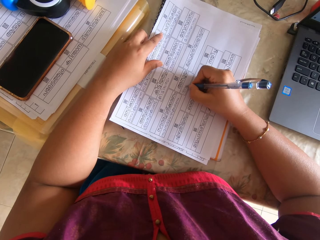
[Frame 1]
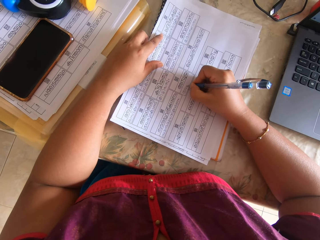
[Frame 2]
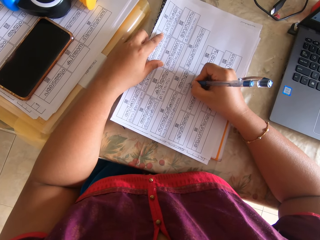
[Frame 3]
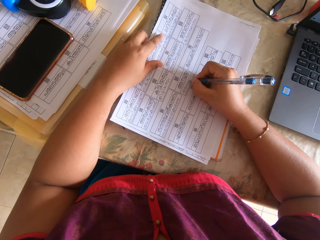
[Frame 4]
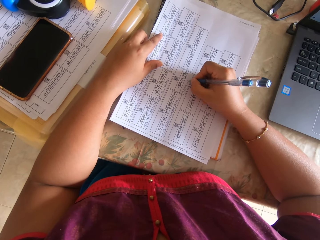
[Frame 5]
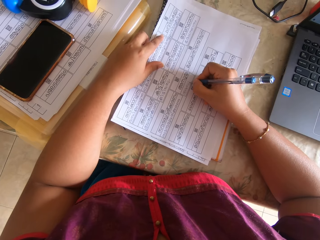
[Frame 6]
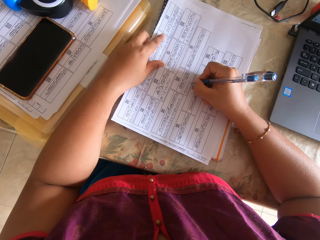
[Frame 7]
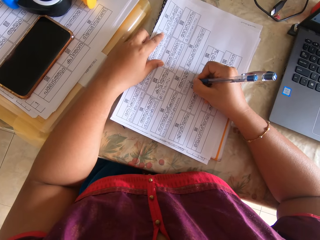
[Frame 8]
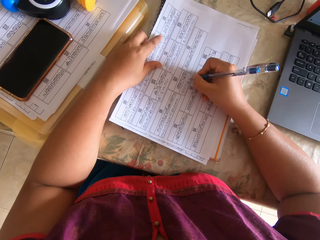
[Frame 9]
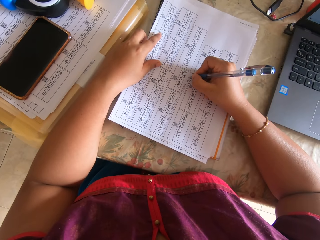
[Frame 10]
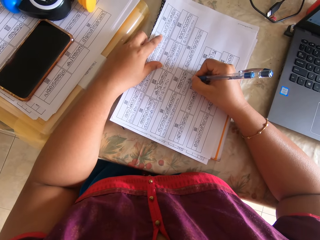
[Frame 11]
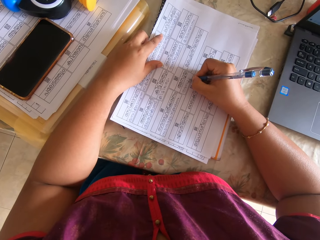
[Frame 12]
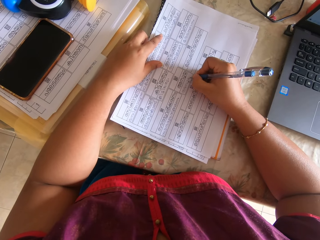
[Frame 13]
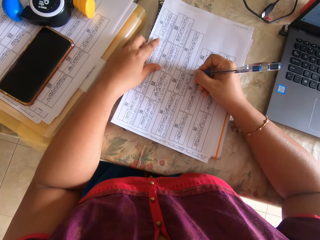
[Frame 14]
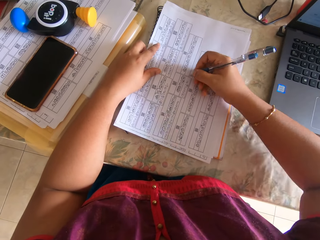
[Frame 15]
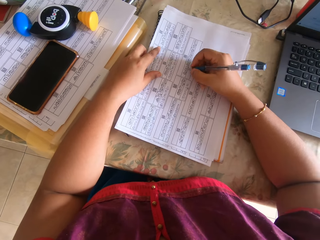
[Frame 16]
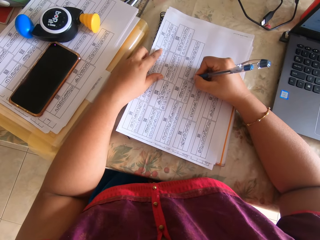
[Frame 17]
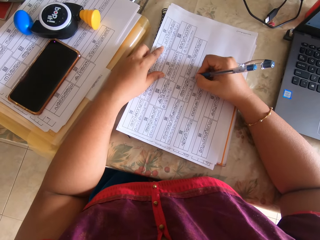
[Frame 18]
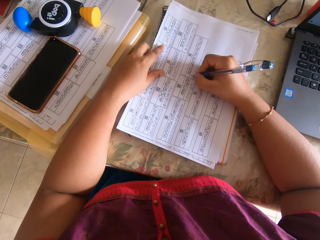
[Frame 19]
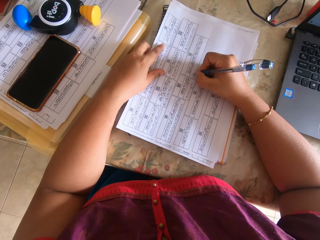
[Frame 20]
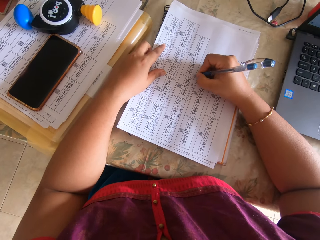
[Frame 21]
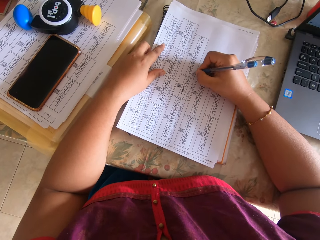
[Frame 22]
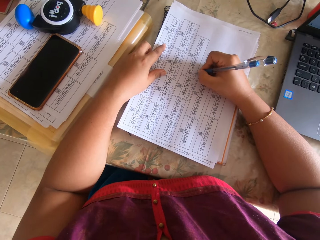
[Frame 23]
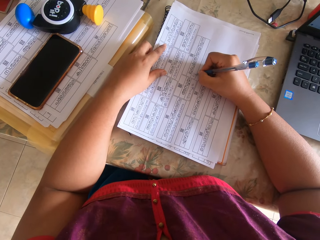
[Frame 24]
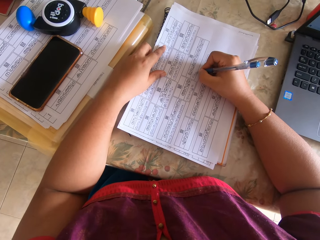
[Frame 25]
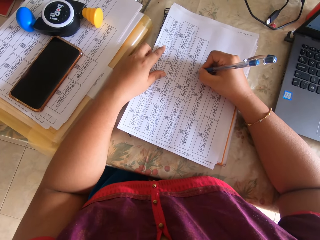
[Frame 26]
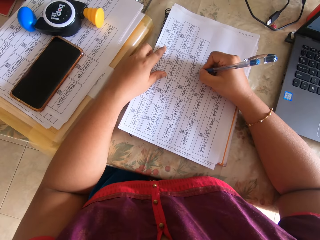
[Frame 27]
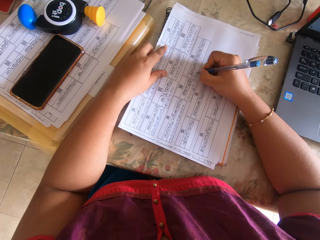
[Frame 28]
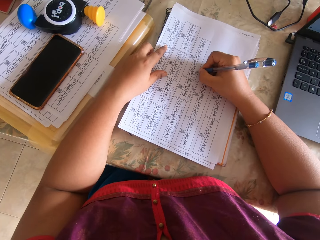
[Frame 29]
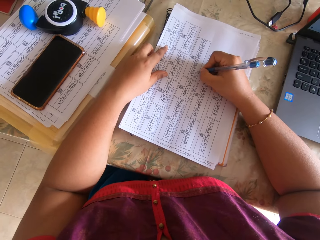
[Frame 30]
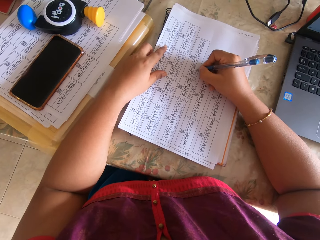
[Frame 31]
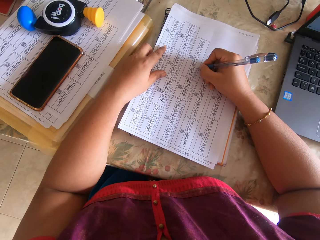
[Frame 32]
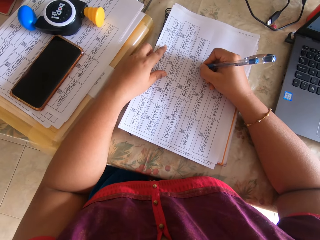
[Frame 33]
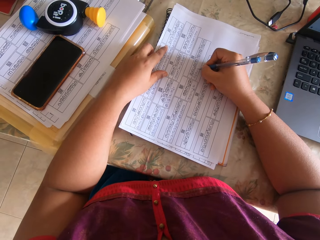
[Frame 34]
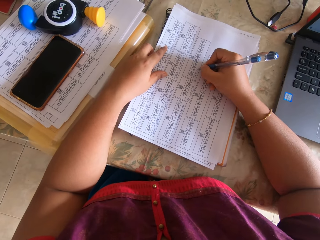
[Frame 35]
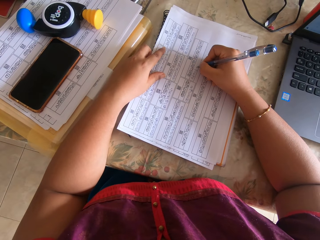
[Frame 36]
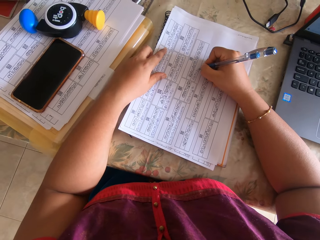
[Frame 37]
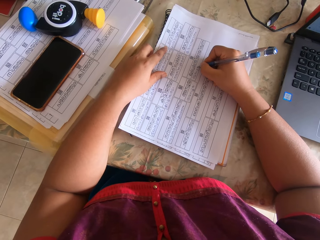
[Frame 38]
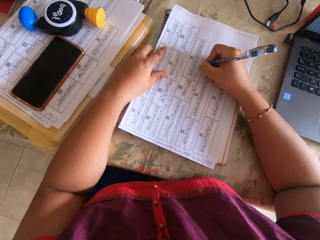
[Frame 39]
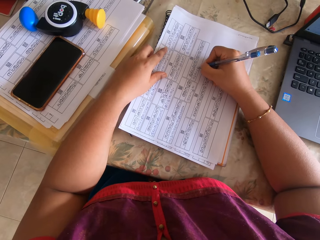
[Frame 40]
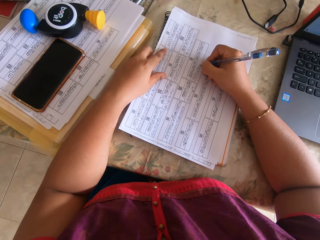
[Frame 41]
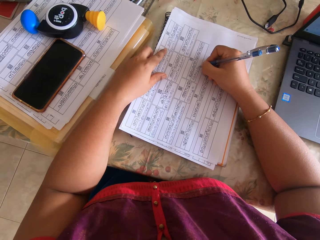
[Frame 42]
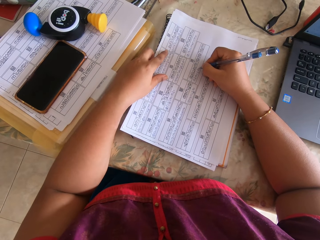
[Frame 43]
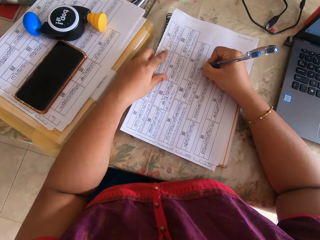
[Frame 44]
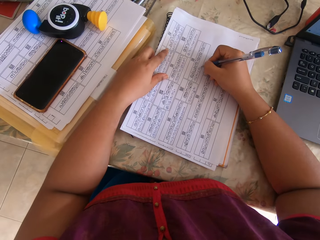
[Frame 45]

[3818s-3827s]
The camera wearer writes on a paper with a pen.

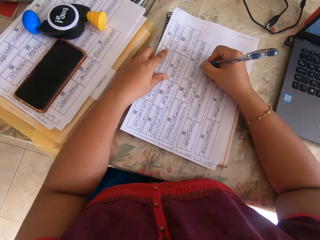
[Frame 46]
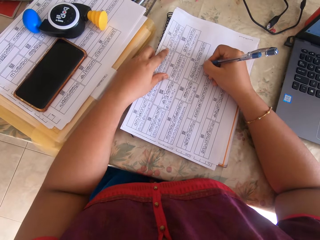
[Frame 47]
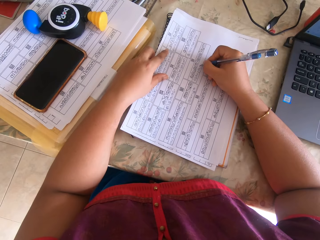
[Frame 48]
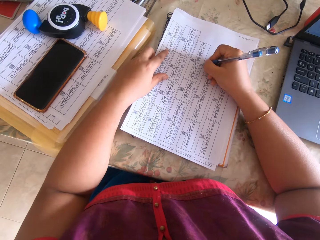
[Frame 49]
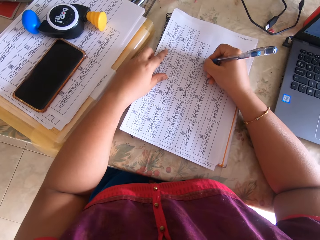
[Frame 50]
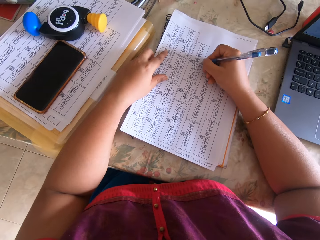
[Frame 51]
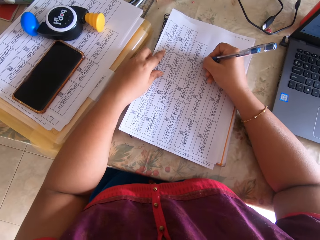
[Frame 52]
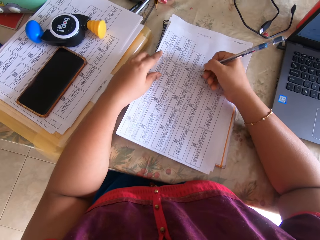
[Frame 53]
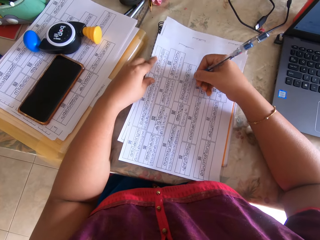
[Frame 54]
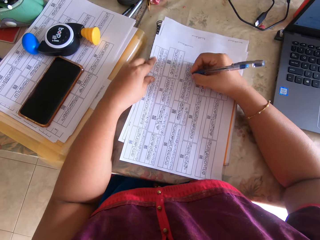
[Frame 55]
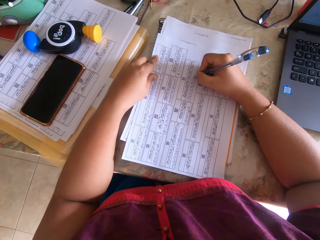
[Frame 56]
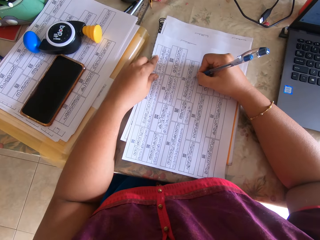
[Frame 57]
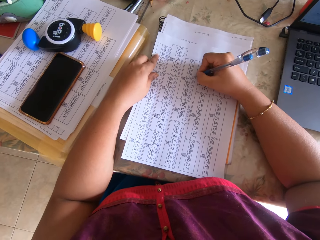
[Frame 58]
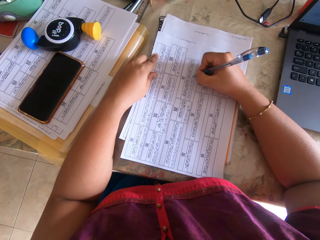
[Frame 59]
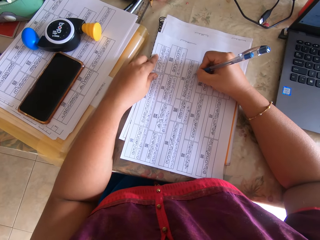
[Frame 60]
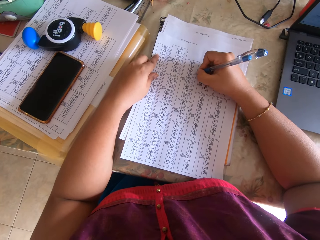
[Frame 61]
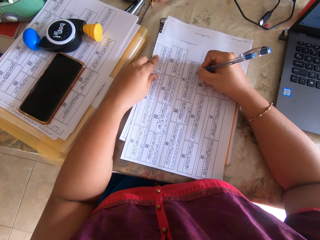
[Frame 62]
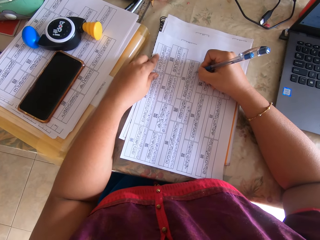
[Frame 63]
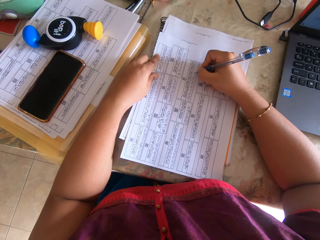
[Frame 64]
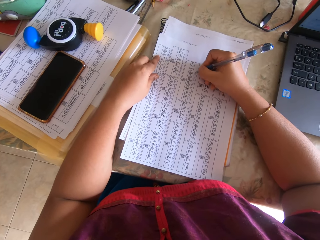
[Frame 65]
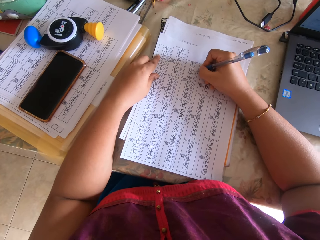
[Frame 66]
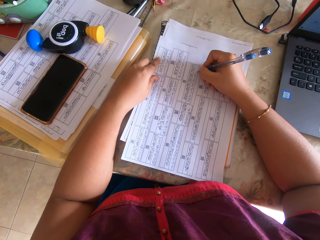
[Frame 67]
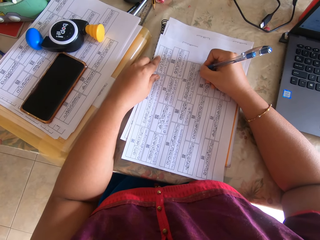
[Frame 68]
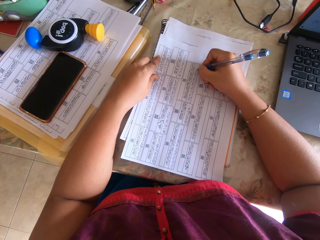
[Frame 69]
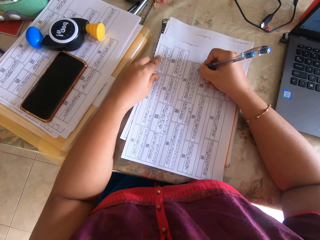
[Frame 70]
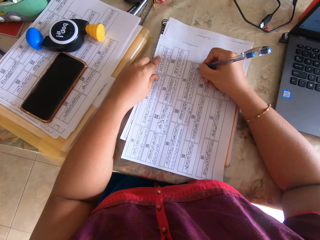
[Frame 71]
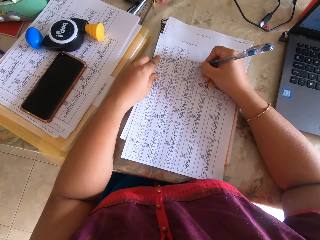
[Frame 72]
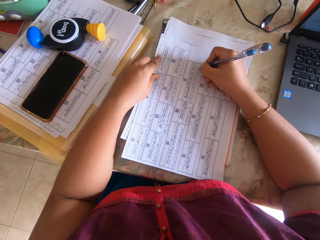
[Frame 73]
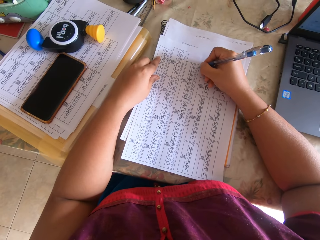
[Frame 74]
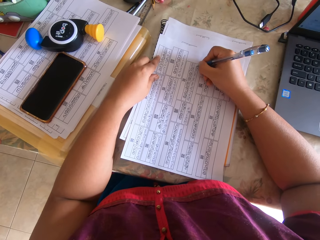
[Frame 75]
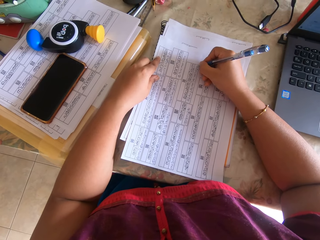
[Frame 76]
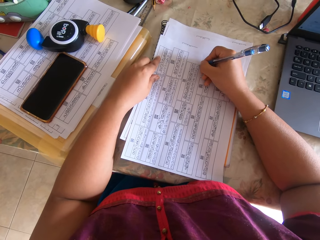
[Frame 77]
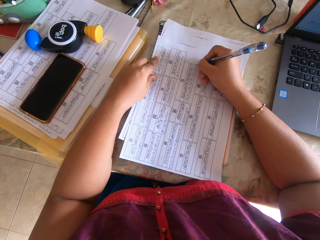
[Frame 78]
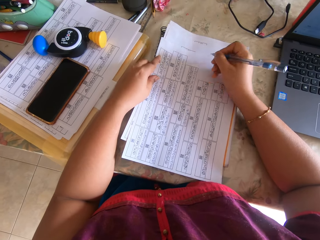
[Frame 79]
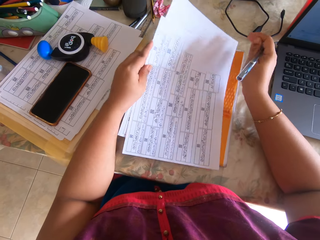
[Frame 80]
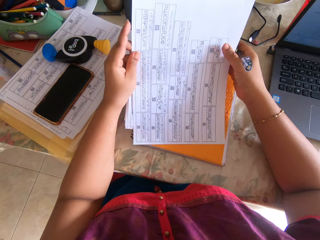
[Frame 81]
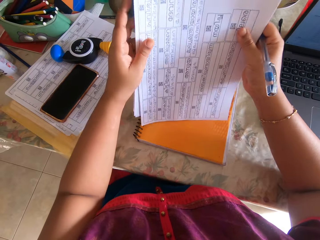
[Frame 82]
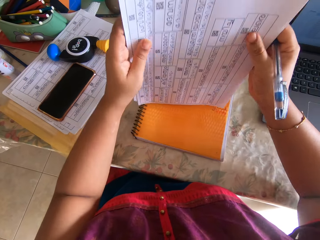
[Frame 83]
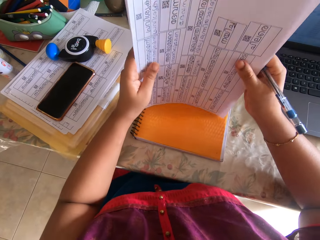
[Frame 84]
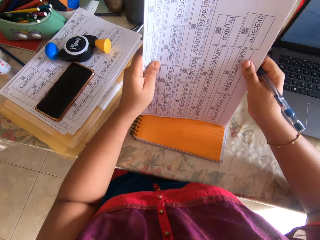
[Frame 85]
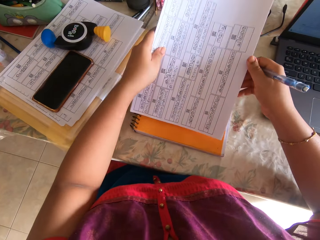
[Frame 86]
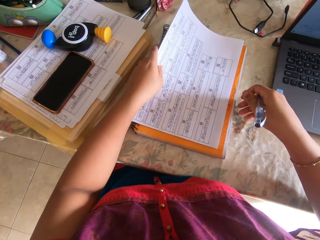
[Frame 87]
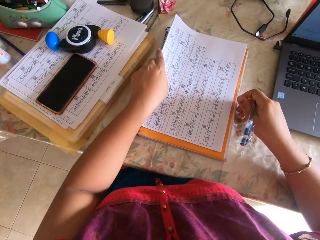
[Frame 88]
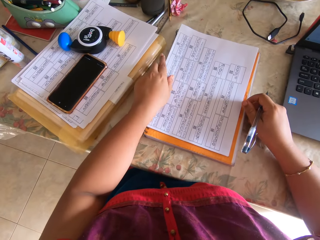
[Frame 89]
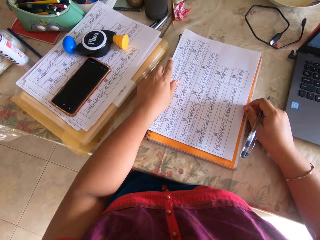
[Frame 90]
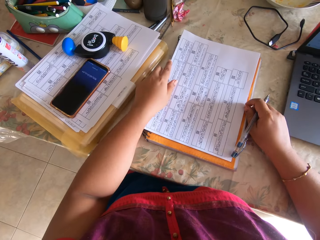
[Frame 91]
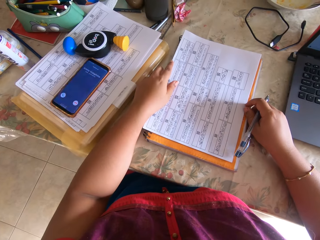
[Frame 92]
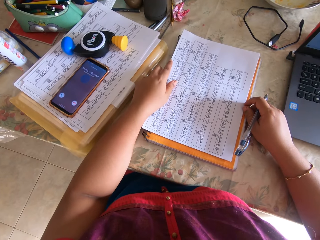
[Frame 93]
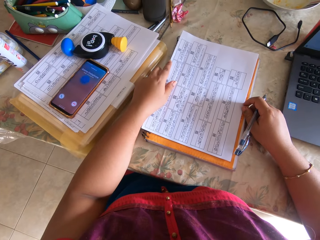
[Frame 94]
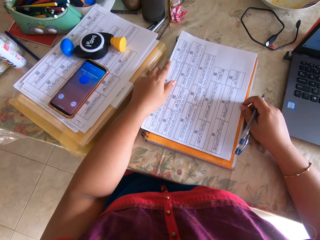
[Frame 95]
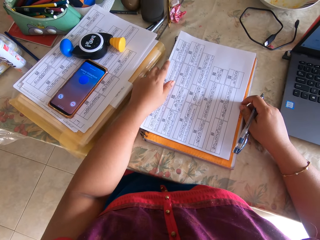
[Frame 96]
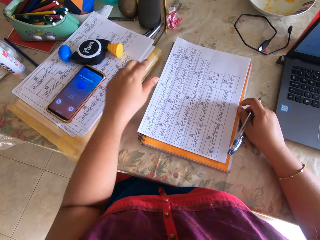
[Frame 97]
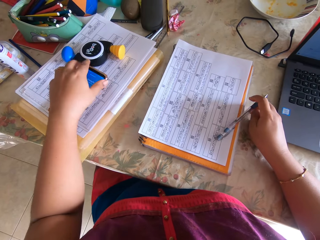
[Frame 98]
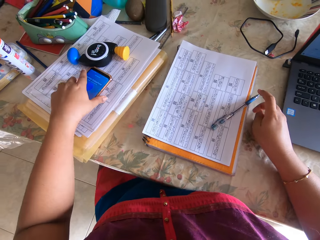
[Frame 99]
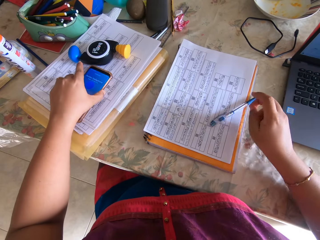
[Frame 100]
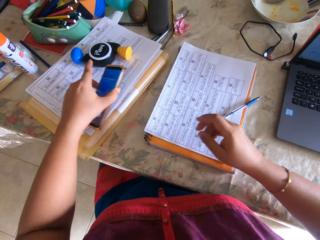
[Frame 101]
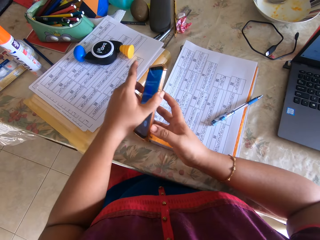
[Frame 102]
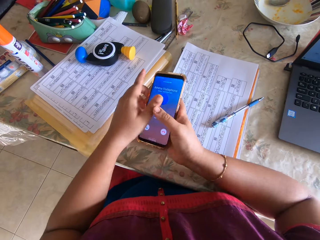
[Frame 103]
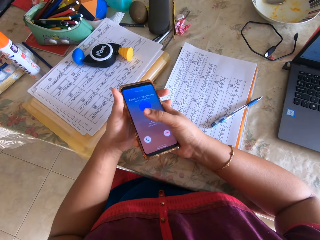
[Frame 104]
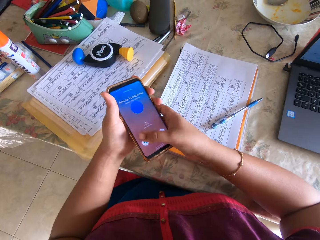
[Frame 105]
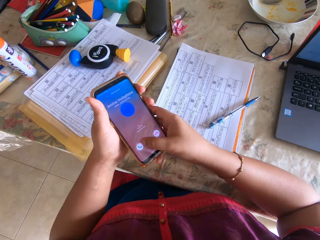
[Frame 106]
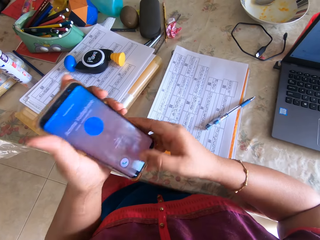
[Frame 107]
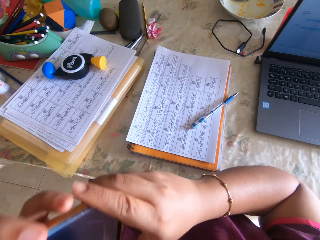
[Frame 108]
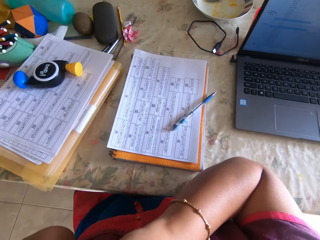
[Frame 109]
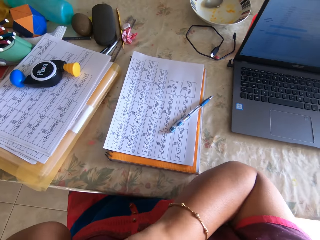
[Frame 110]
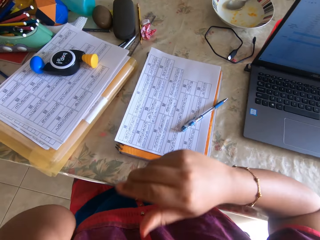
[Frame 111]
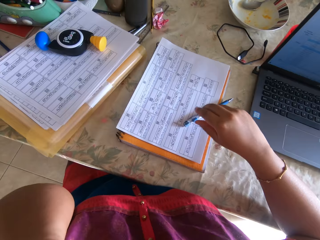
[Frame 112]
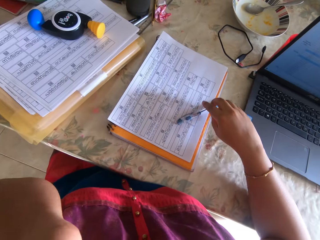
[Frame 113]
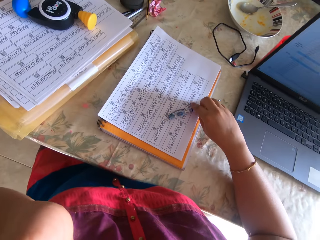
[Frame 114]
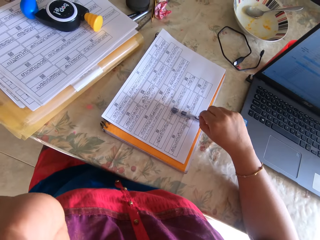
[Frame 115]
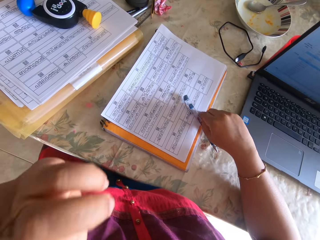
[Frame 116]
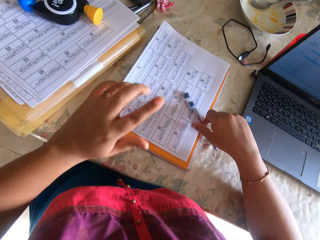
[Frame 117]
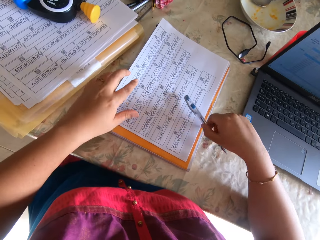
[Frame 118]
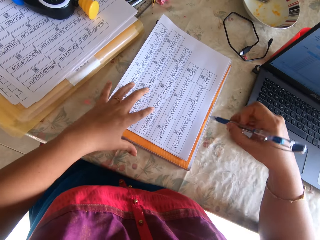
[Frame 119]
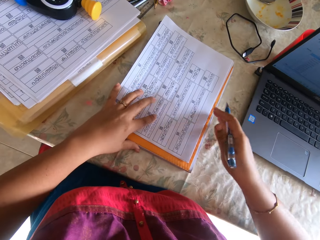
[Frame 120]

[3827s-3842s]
The camera wearer adjusts the paper. She writes on the paper with a pen. She picks the paper from the table with her left hand and arranges the paper with both hands. She drops the paper on the table with her left hand. She drops the pen on the table with her right hand. She picks a phone from the table with her left hand. She holds the phone with both hands. She operates the phone with her right hand. She puts the phone on her ear with both hands. She talks with the phone. She picks the pen from the table with her right hand.
